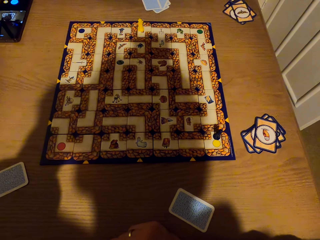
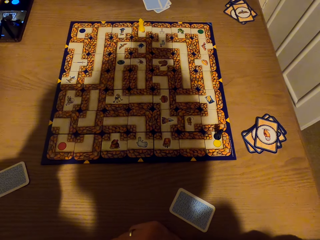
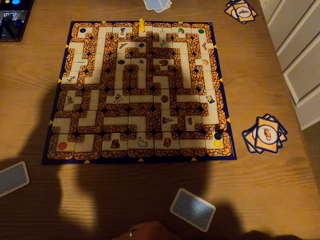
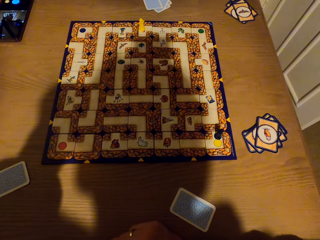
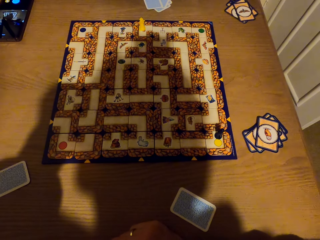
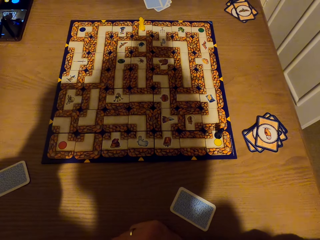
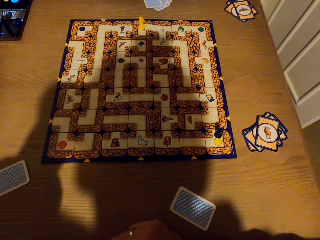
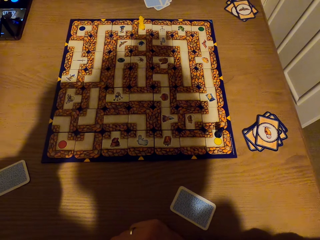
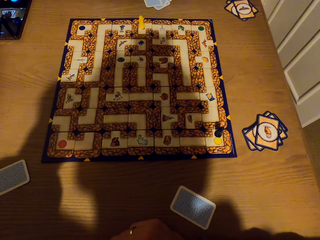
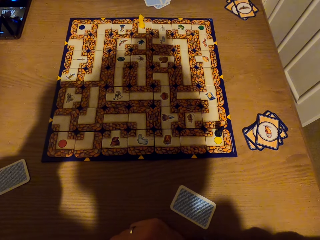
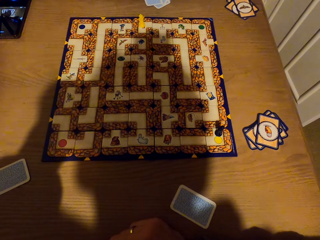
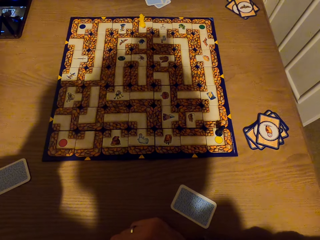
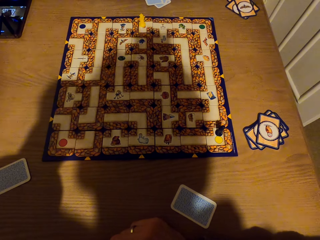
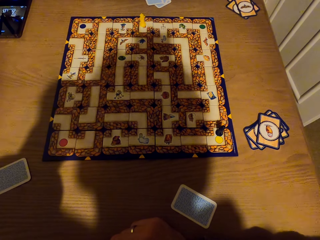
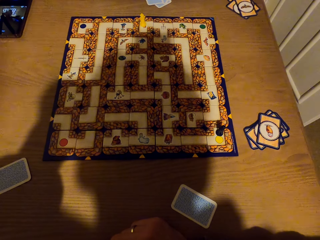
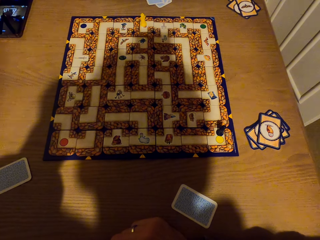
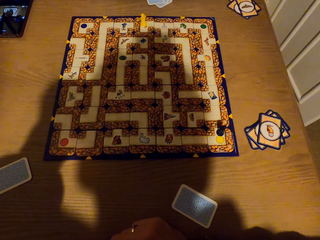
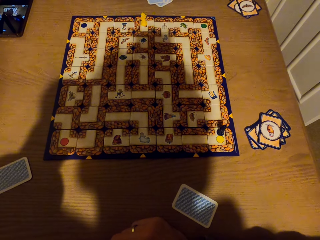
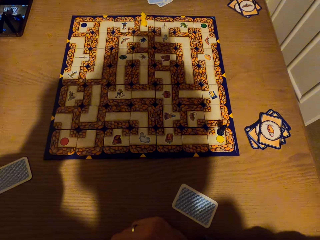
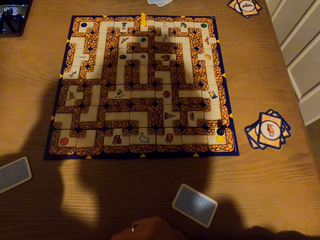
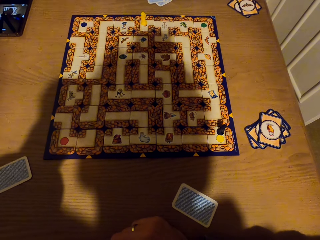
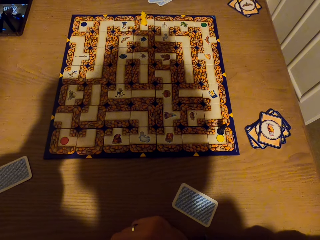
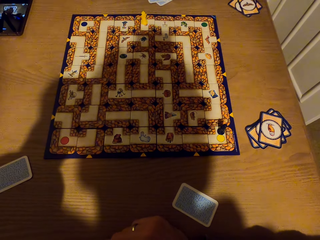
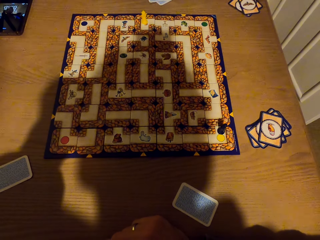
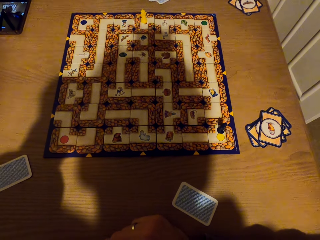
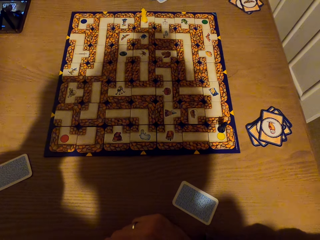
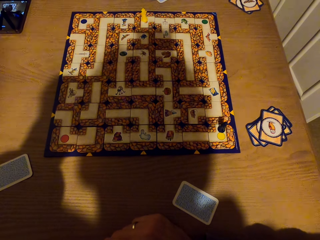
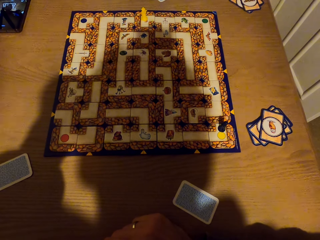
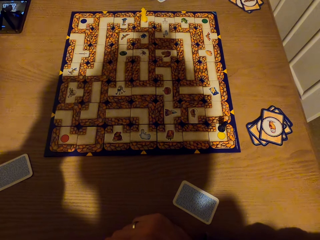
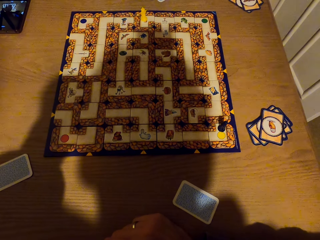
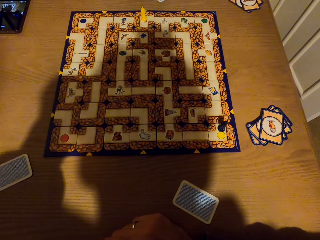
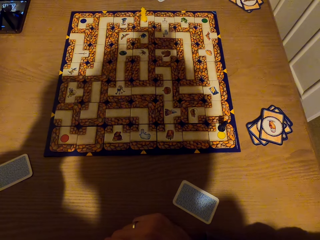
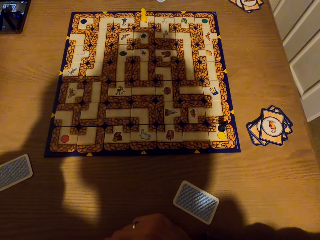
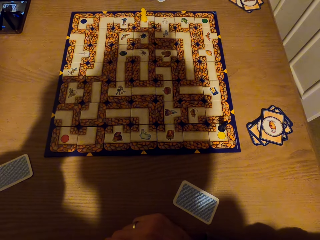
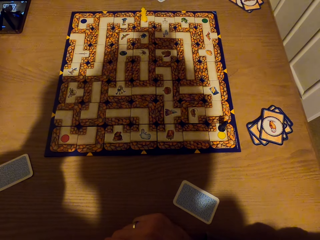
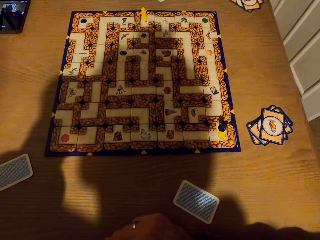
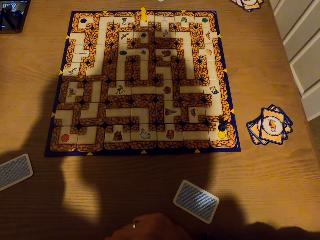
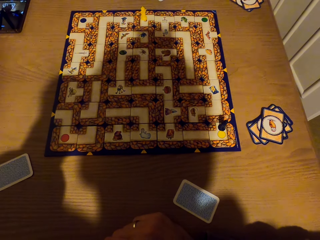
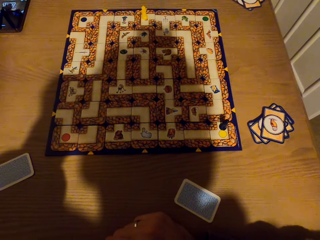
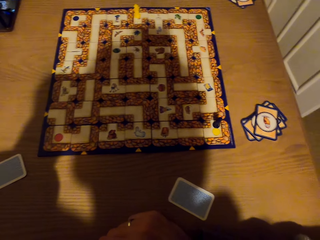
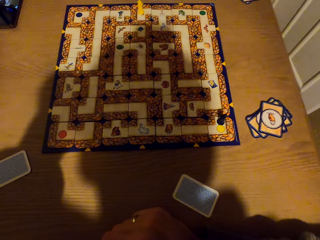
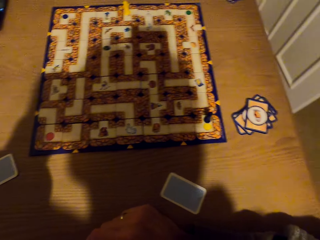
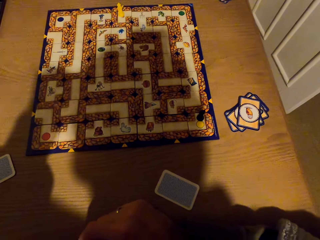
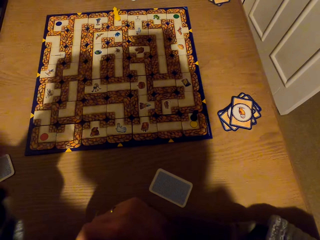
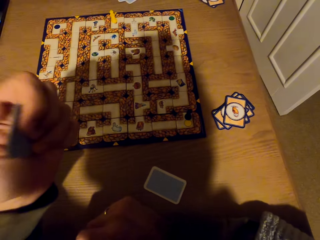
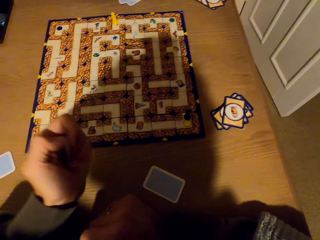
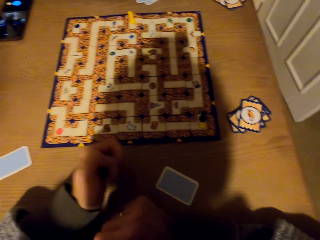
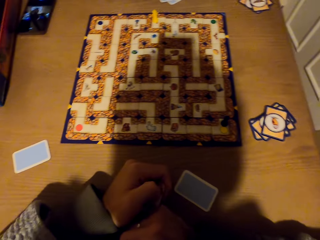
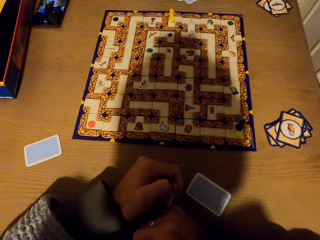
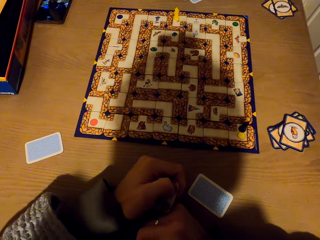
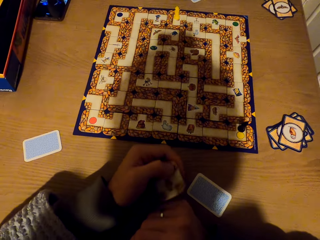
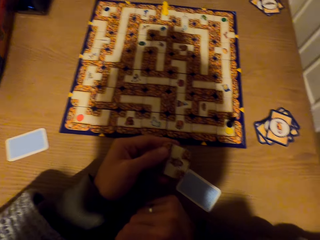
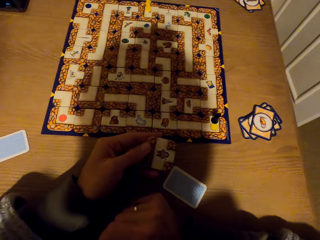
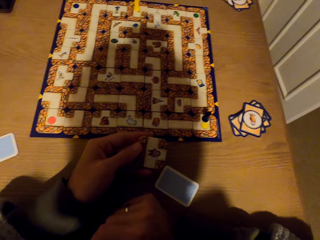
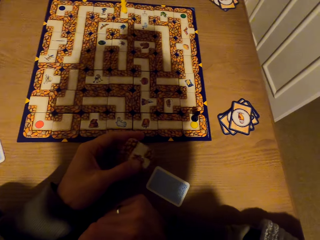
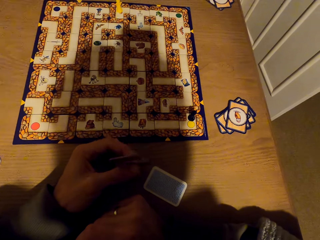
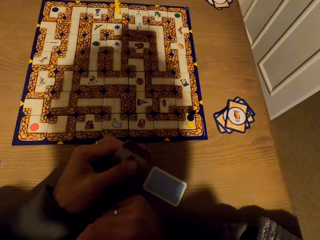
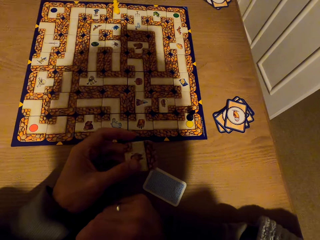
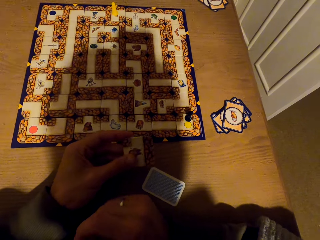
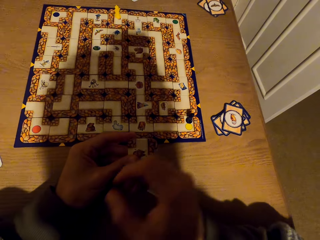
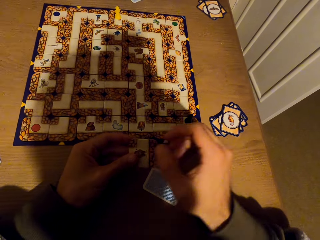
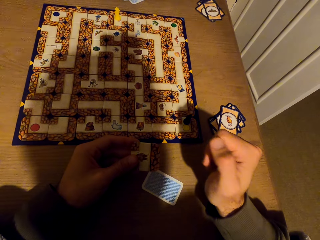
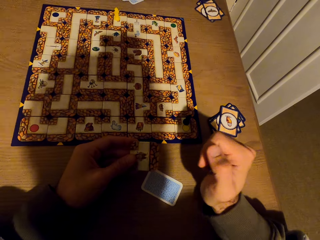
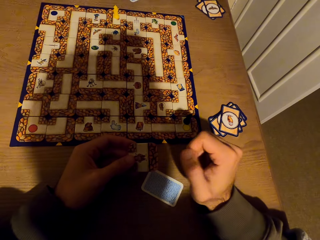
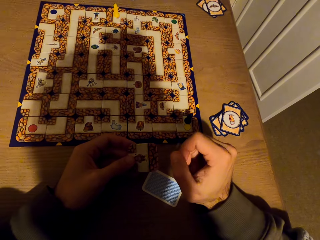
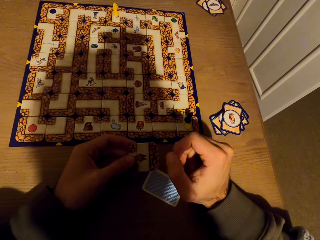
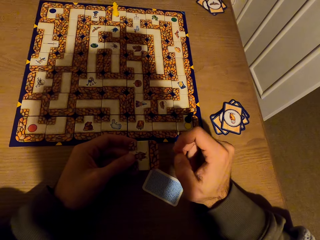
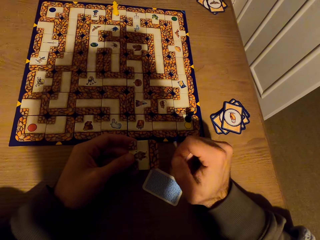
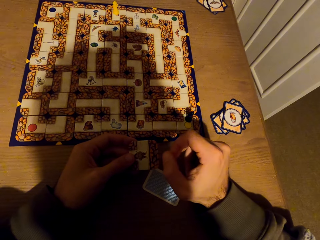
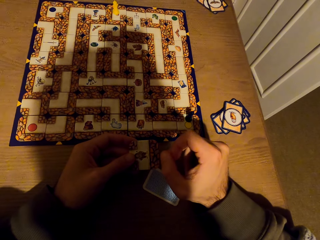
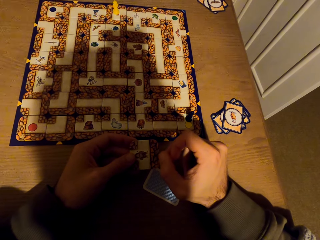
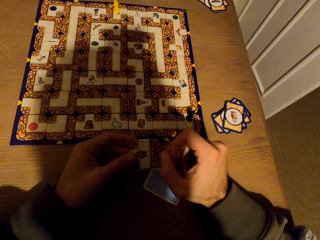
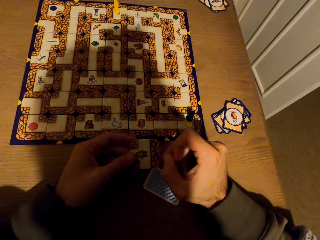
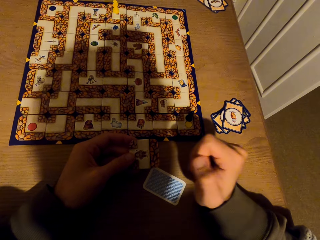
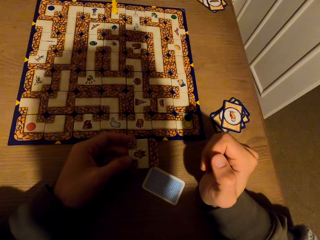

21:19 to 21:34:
The camera wearer withdraws the left hand from something. They place the hand on the table. They stare at the labyrinth board game. They stare at the tile.

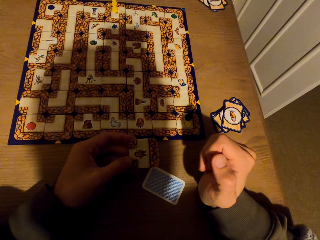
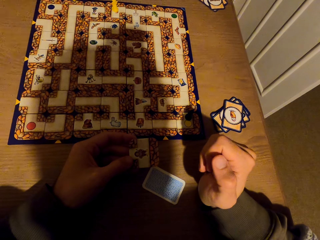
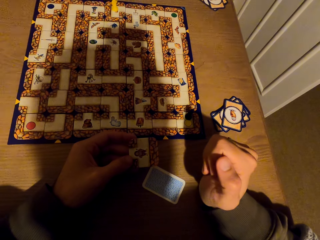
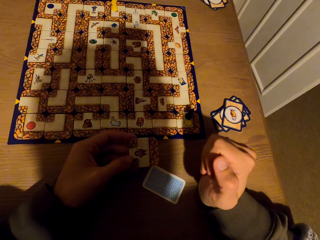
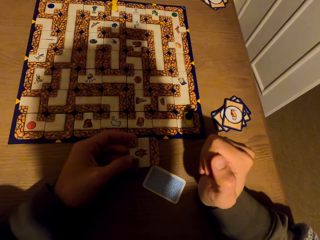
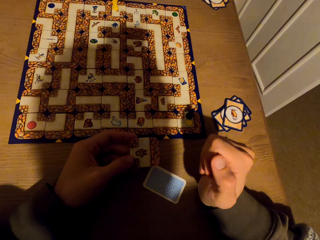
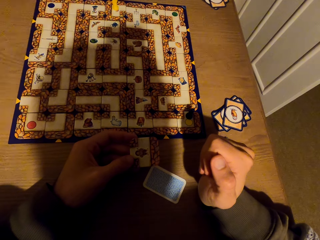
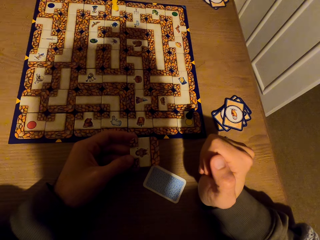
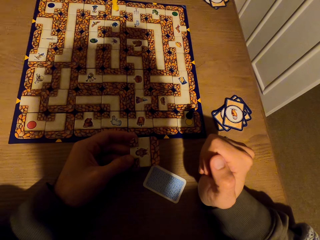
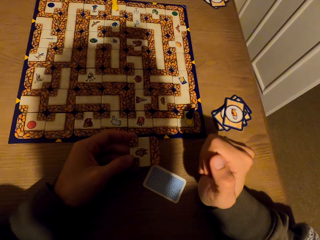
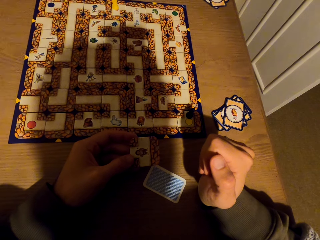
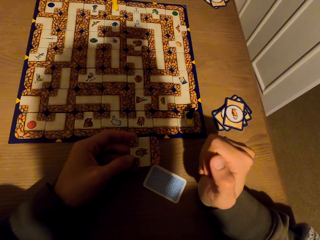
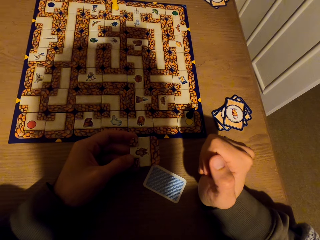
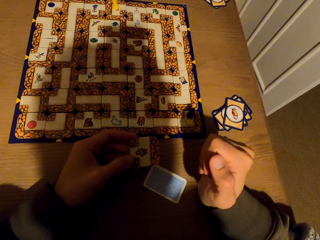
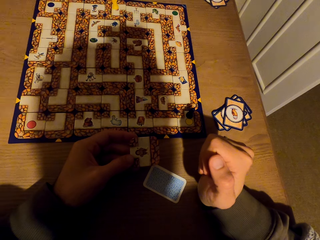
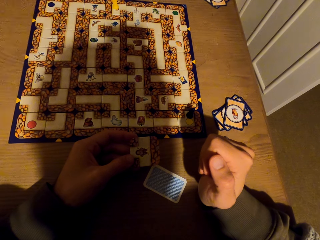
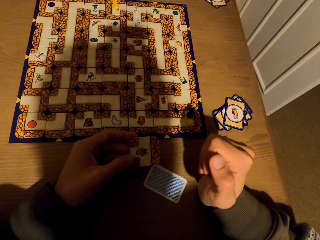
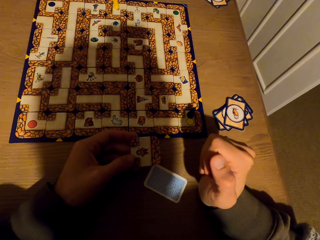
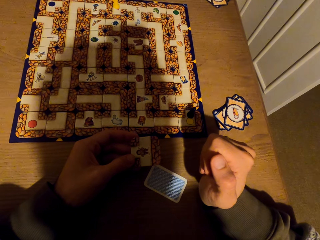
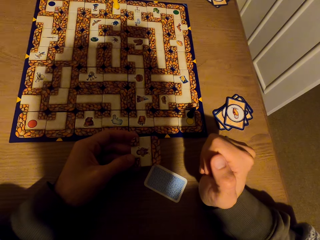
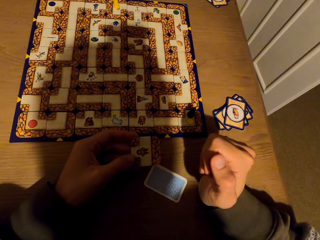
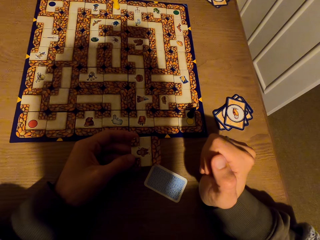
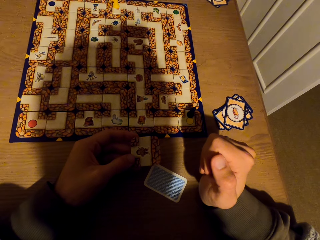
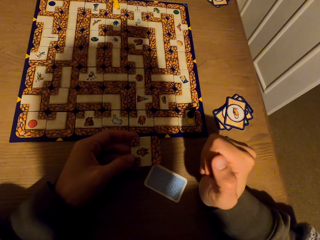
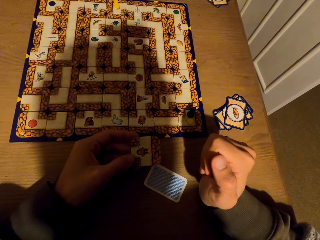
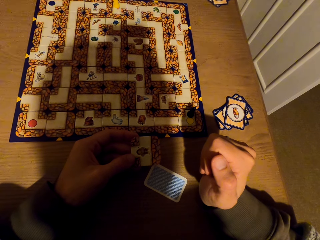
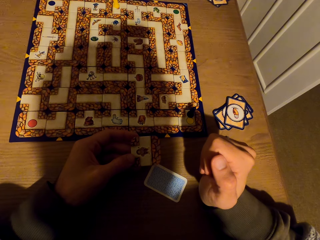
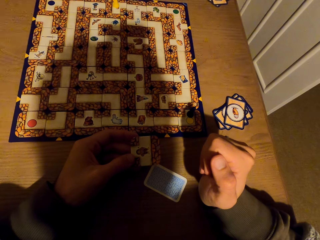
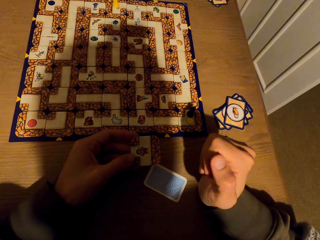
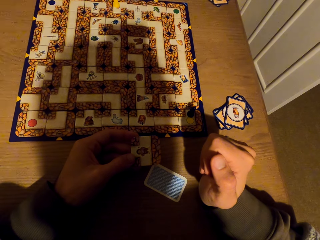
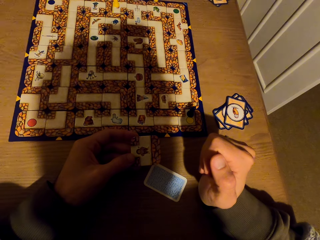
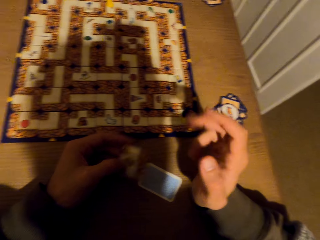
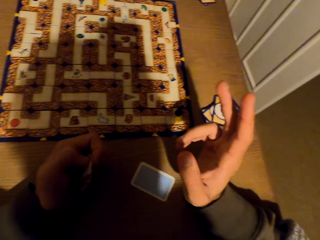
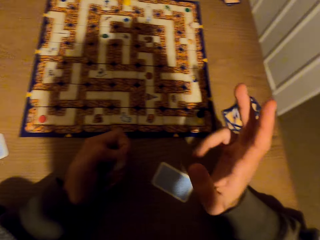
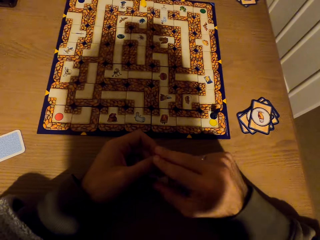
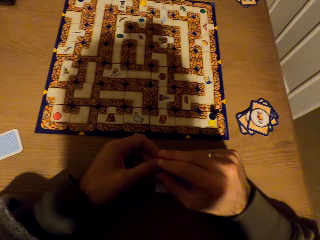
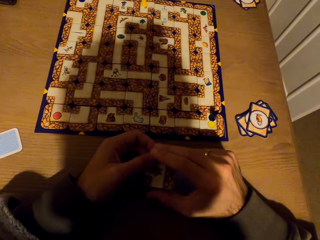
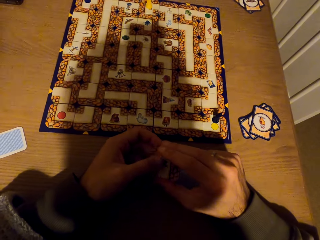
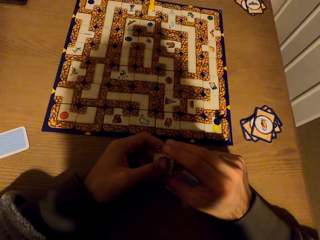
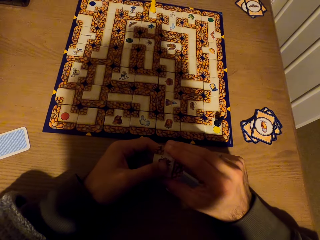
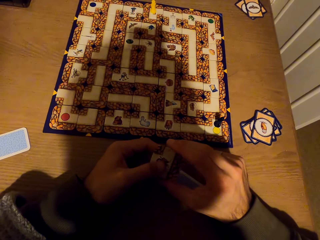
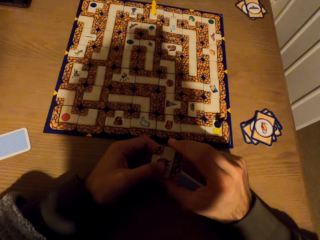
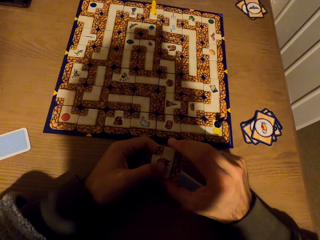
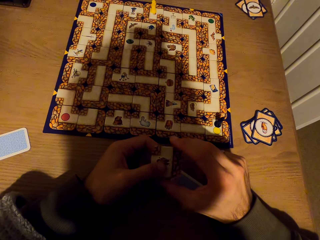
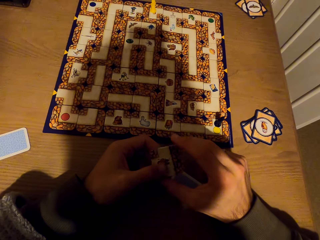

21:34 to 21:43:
The camera wearer flips the fingers. They stare at the labyrinth board game.
